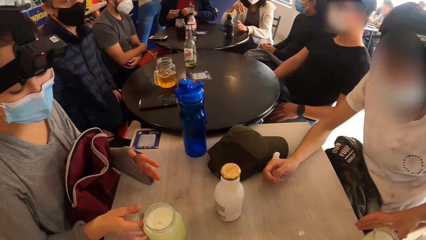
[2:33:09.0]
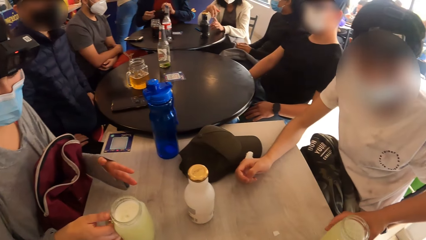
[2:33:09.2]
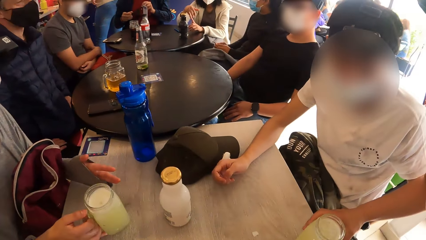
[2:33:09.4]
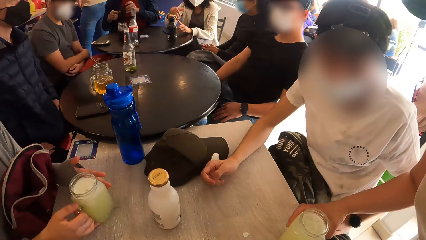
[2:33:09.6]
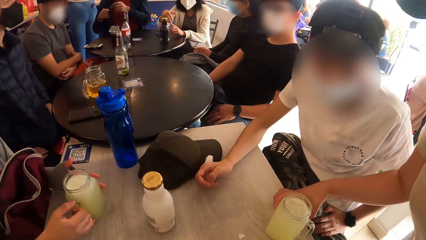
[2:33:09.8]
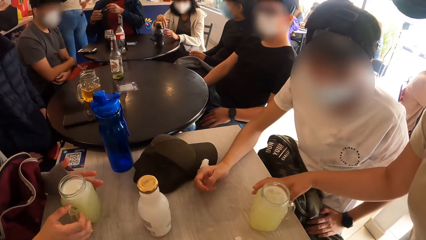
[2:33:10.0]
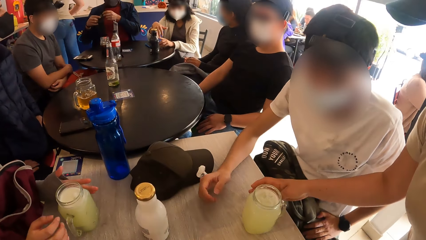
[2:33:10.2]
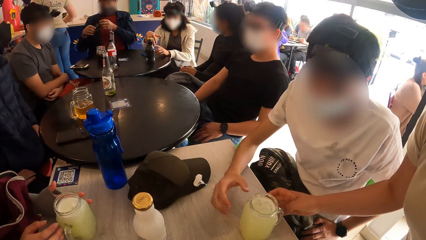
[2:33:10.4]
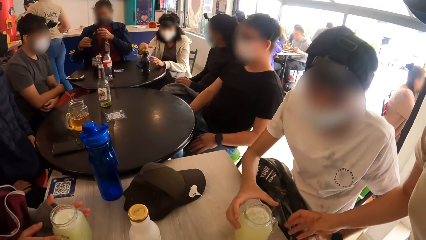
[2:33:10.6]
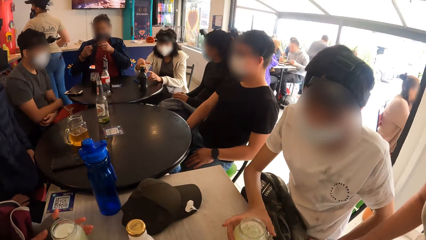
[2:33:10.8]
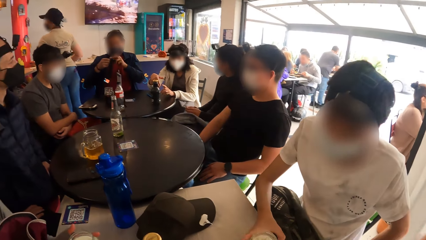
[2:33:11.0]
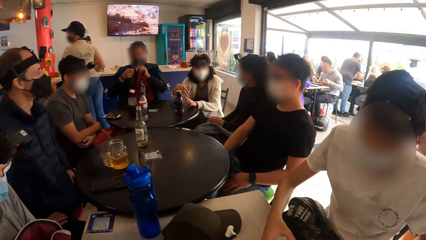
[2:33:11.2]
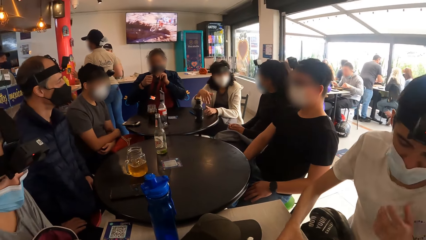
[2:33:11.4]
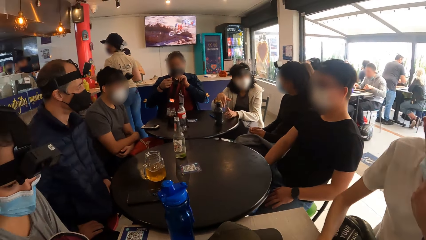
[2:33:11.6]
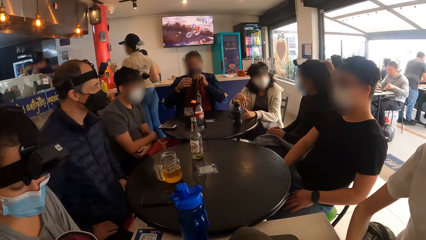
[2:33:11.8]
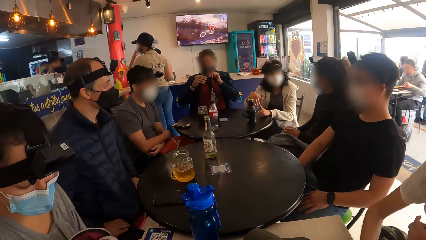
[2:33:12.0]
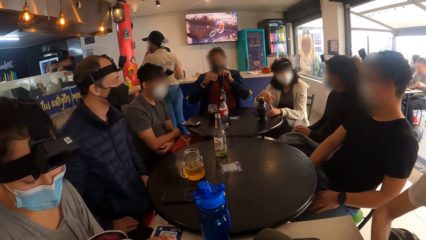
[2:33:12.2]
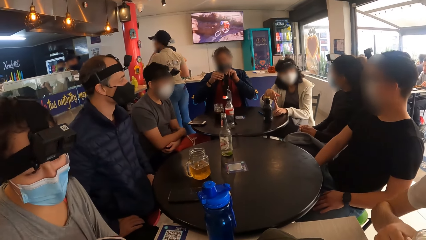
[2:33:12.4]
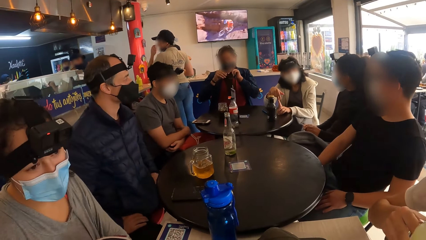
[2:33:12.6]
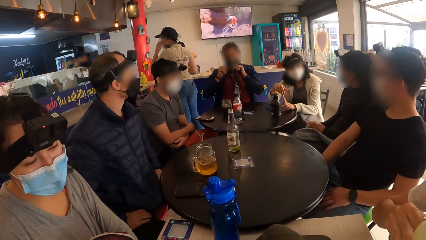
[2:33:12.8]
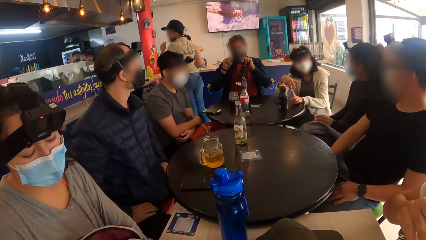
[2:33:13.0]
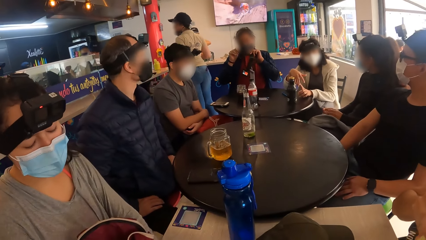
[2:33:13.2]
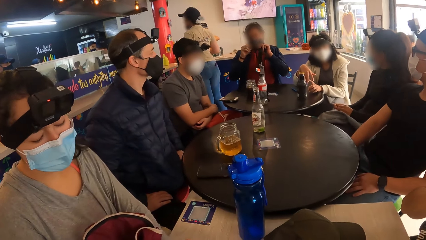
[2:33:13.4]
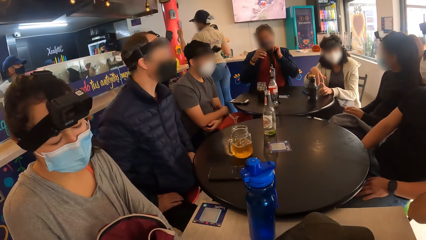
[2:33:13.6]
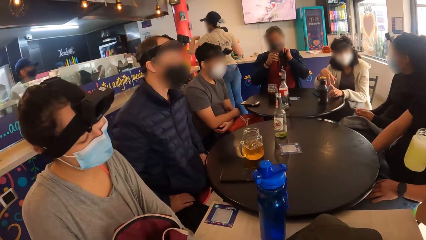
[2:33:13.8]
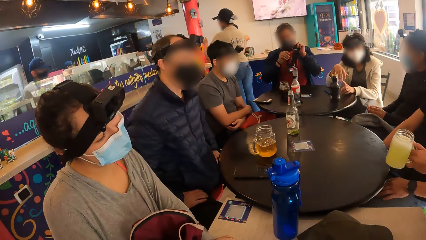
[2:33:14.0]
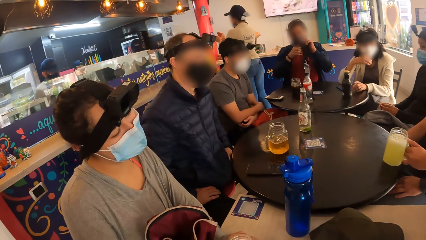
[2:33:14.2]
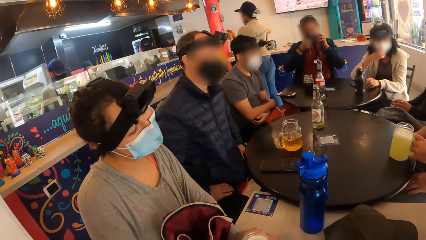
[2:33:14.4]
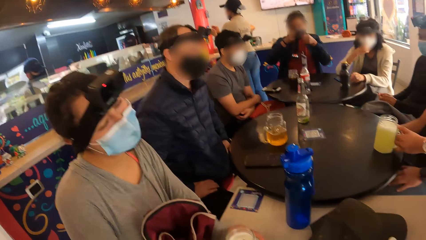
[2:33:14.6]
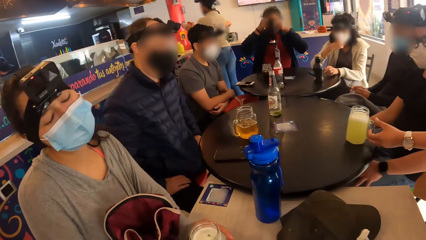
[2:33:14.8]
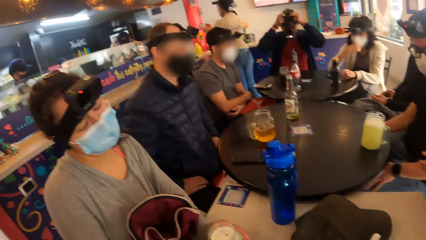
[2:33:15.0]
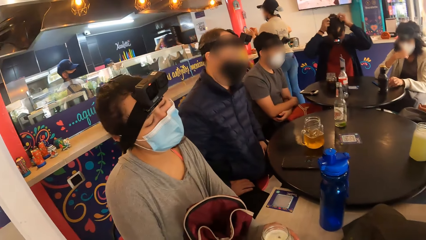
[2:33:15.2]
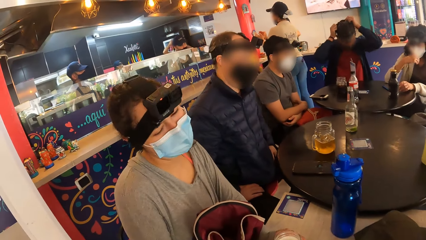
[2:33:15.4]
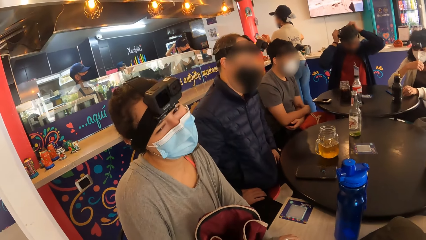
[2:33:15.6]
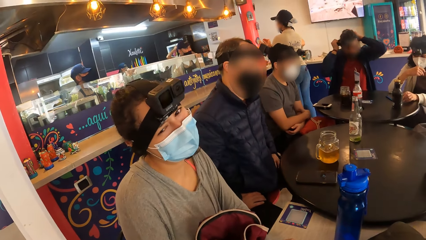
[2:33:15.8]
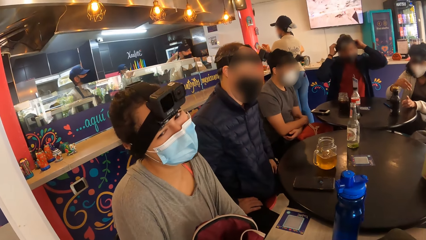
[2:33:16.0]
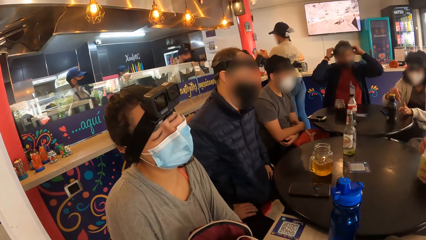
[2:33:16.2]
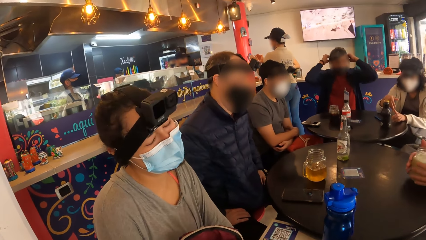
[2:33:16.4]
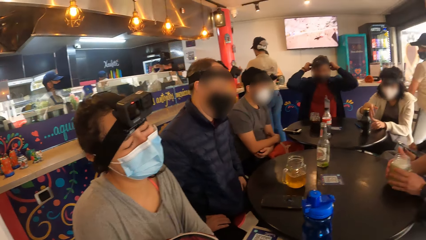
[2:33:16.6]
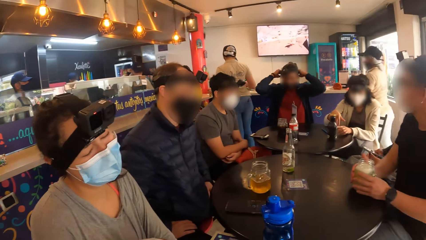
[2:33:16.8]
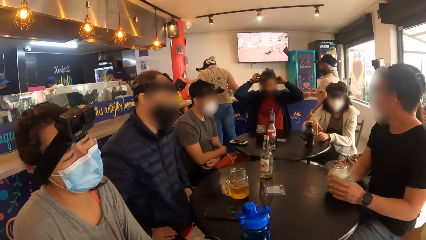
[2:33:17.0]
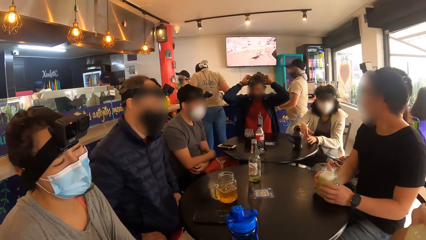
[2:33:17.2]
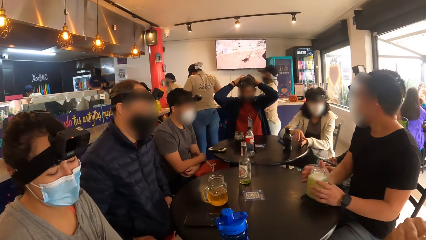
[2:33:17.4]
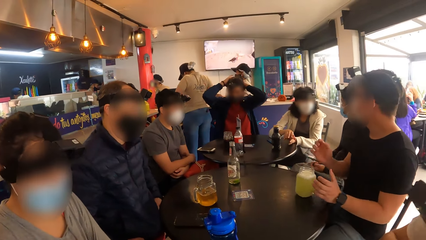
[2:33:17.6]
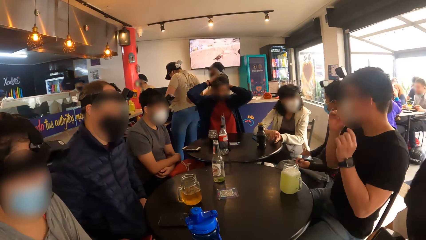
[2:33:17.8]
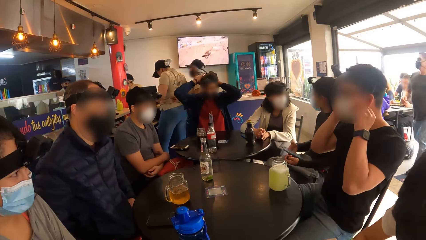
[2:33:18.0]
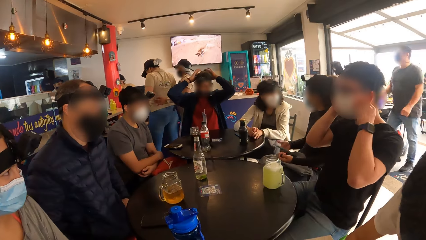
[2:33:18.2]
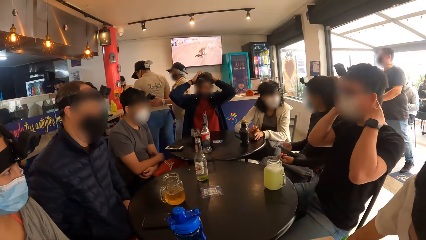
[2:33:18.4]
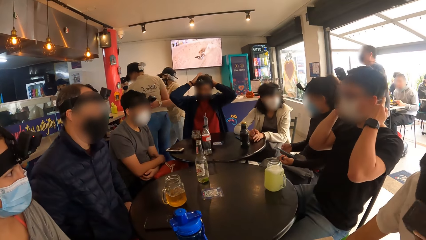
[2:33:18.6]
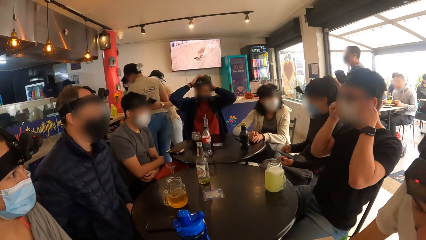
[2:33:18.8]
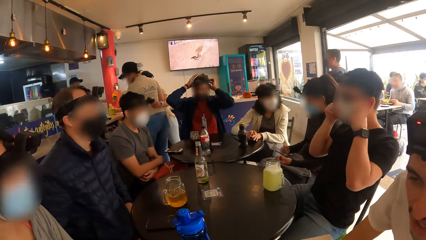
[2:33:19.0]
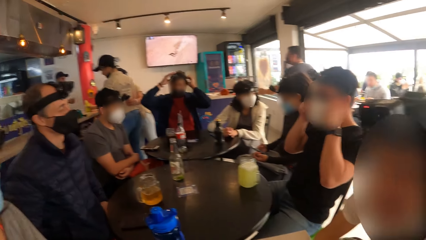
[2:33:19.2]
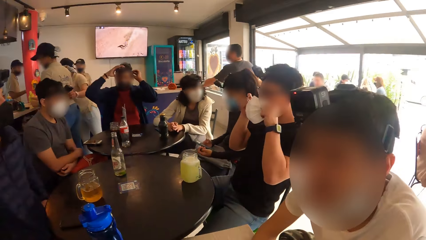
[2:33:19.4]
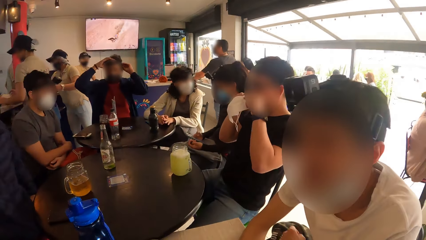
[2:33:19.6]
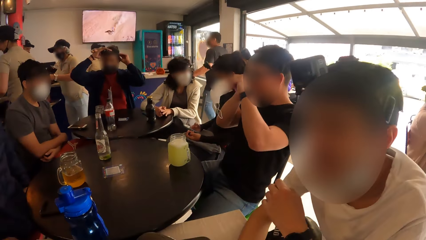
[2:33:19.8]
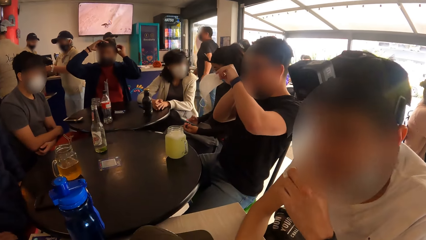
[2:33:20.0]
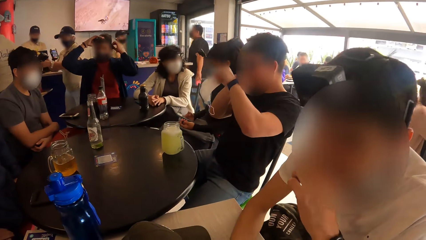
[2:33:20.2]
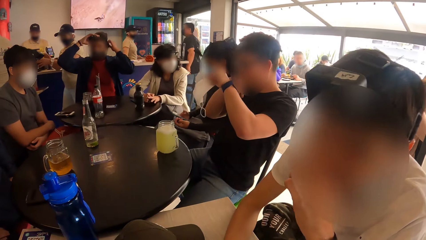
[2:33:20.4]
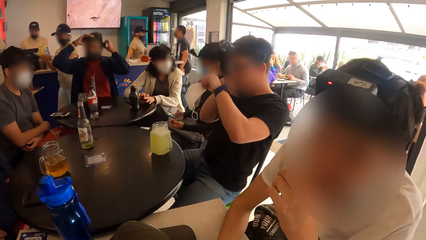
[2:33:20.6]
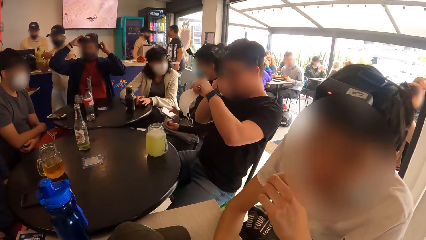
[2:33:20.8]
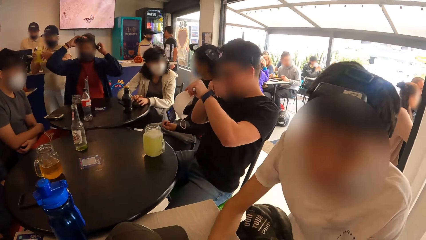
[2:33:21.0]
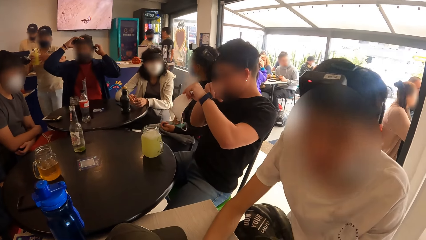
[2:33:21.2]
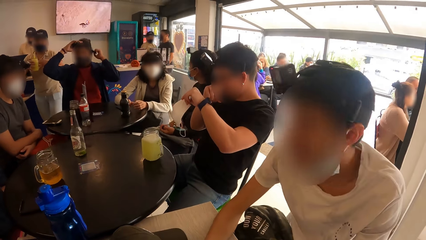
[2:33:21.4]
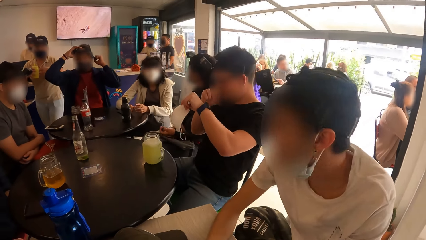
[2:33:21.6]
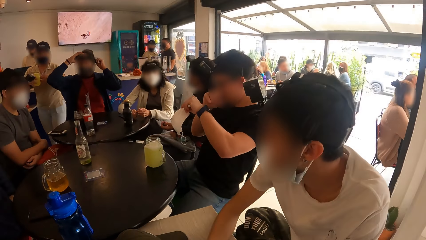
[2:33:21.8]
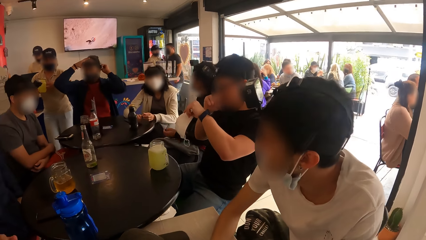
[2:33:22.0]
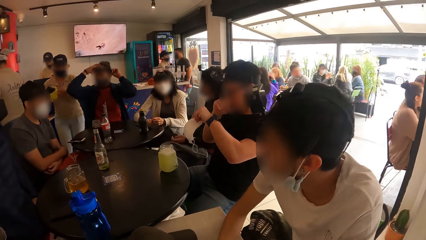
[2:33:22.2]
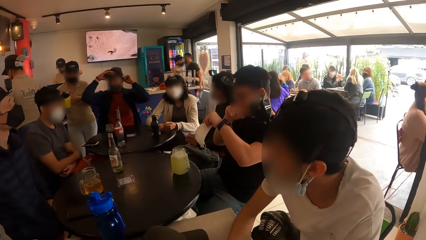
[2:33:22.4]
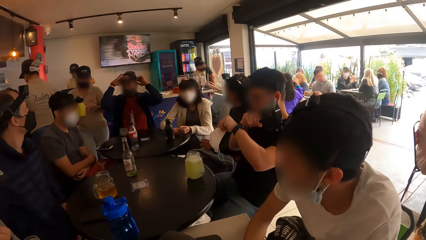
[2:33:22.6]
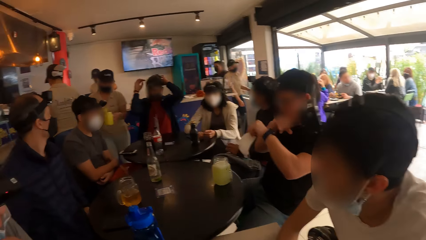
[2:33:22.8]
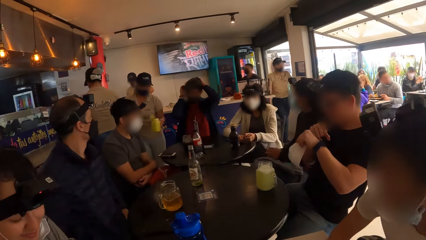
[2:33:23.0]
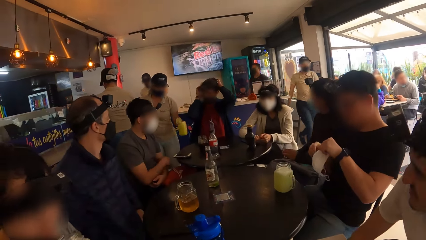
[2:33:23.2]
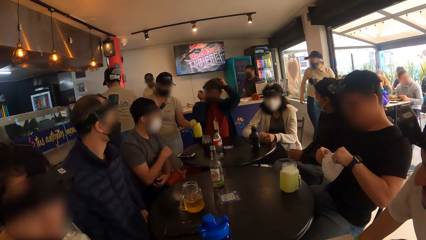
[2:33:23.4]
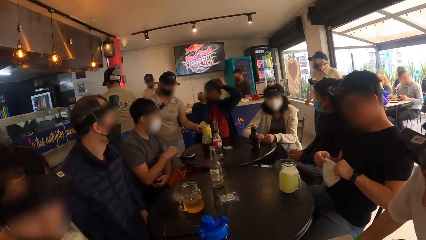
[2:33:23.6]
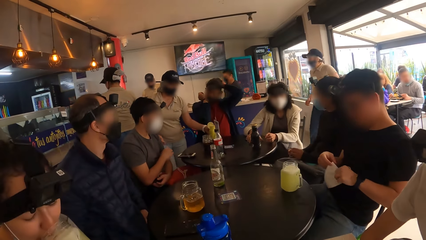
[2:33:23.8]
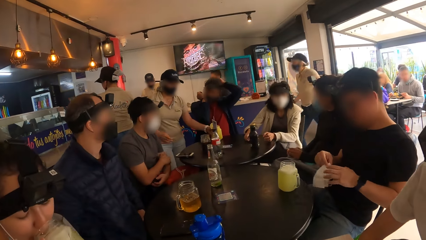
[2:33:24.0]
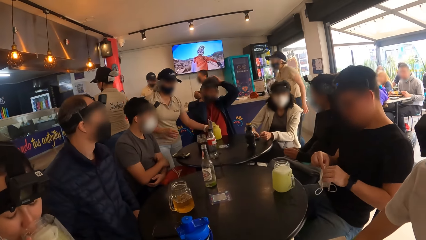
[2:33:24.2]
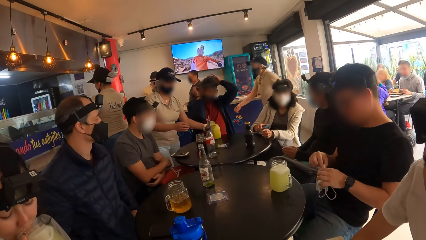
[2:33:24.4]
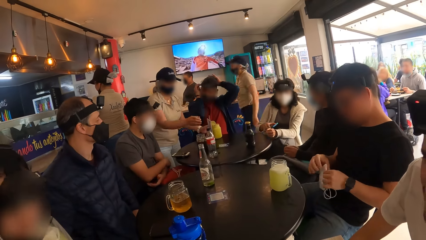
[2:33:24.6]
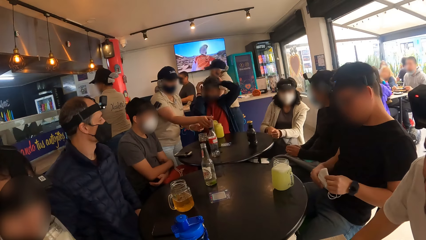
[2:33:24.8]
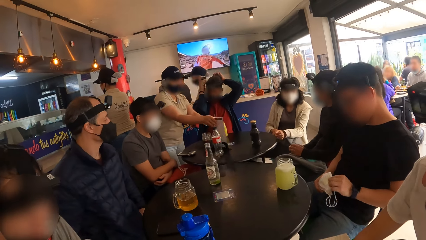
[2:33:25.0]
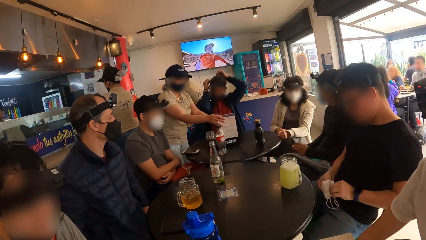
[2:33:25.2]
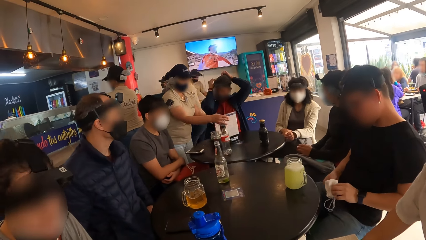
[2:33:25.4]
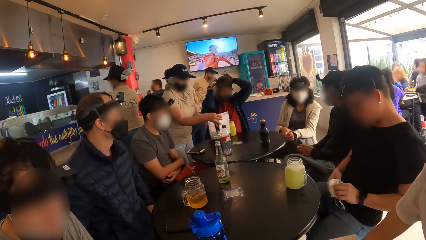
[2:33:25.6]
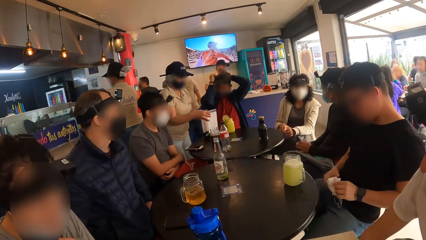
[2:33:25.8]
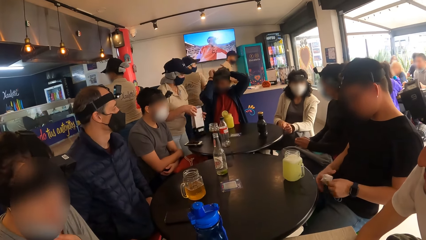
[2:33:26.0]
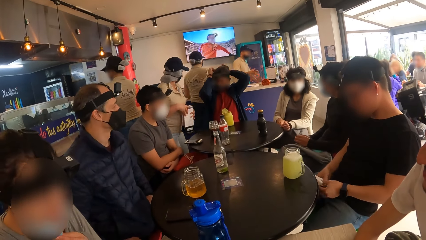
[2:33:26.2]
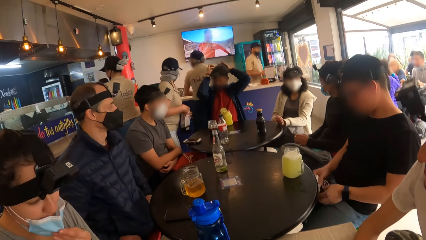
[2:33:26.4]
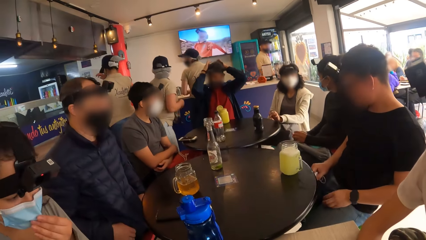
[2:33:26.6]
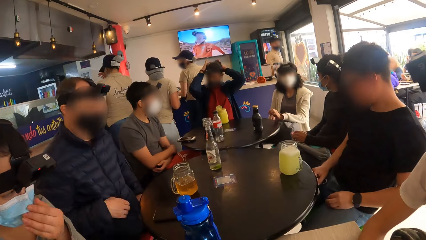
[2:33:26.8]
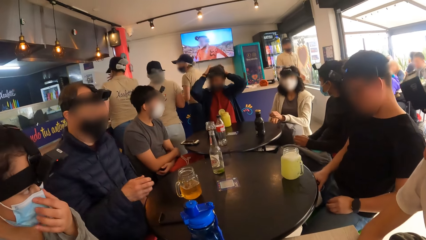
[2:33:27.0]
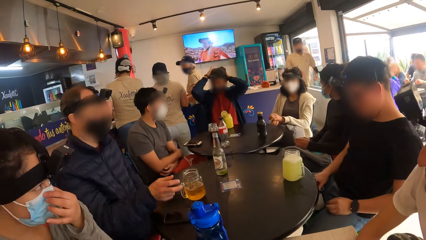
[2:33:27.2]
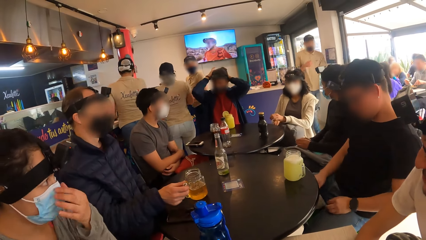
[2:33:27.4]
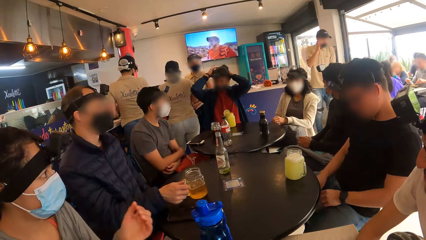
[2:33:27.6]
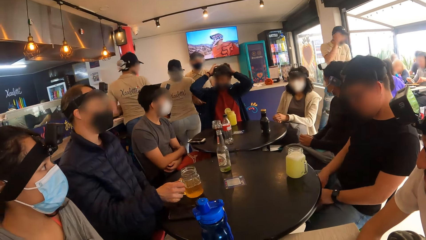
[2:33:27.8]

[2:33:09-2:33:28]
The woman moves the mini jar on the table with her right hand. The waiter moves a mini jar on the table to a man with her right hand. The man moves the mini jar on the table with his right hand. Another woman interacts with the camera wearer. A second man wears the head camera on his head with both hands. A third man touches a jar of juice on the table with both hands. The third man removes the face mask on his face with both hands. A fourth man interacts with the camera wearer. The third man holds the face mask with his left hand. The third man itches his face with his right hand. Another waiter drops the jar of juice on the table with her left hand. The other woman drinks from the jar of beer with her right hand. The other waiter picks up the menu list from the table with her left hand. The other waiter picks up the menu list from the table with her right hand. The camera wearer adjusts her face mask with her right hand.
